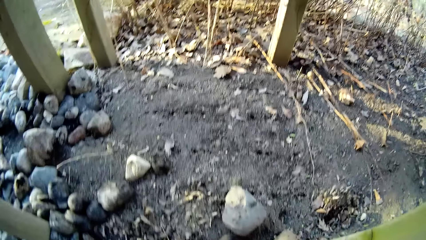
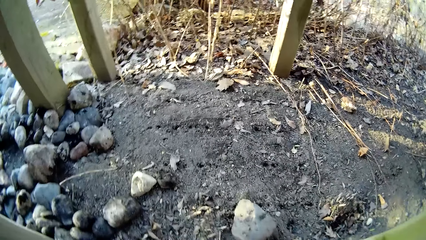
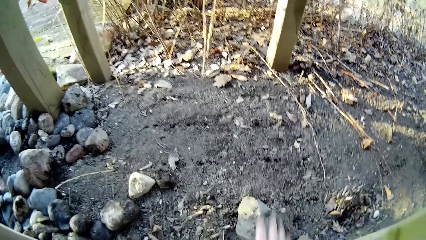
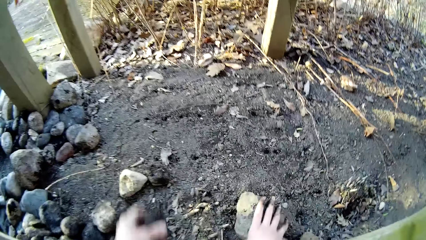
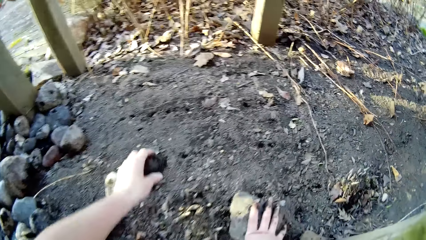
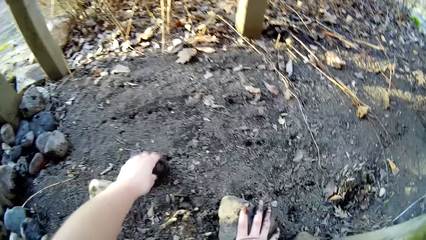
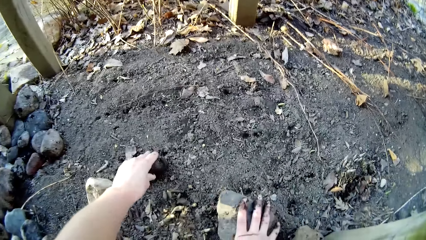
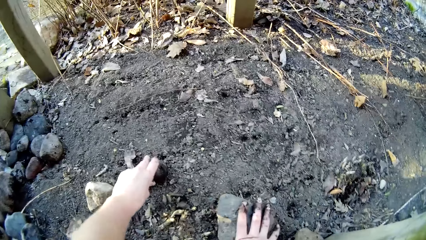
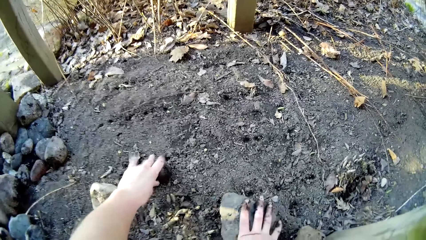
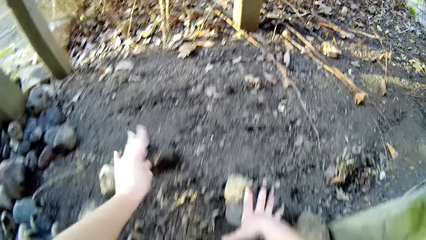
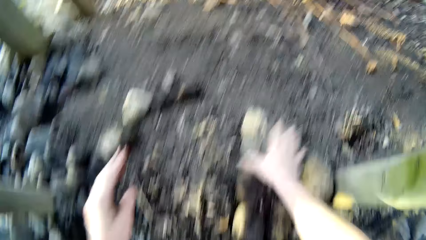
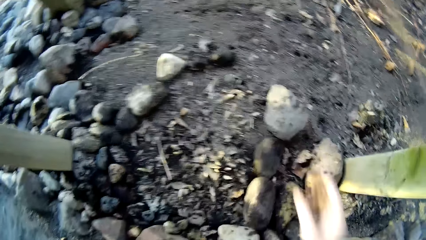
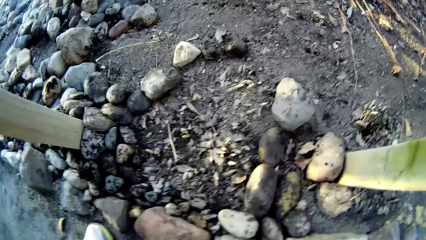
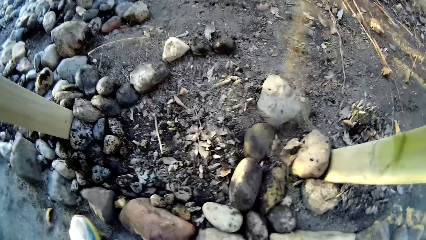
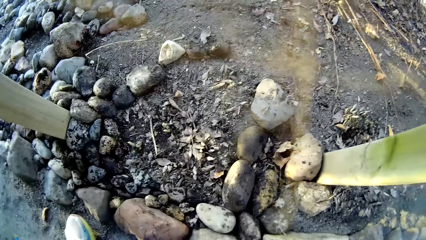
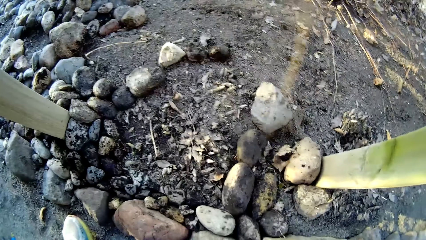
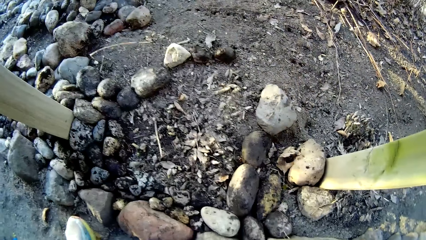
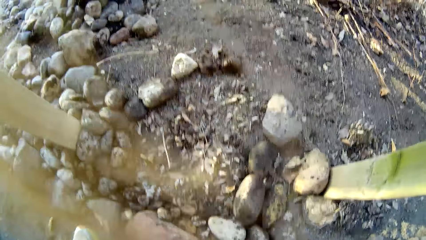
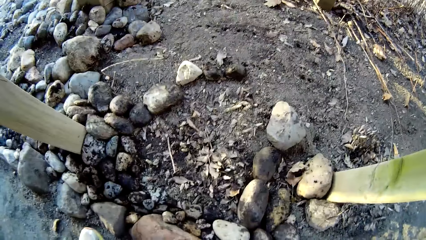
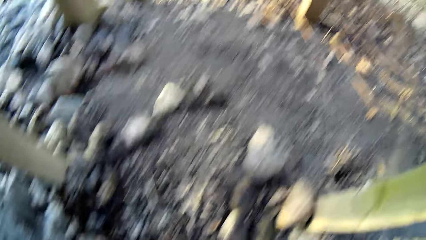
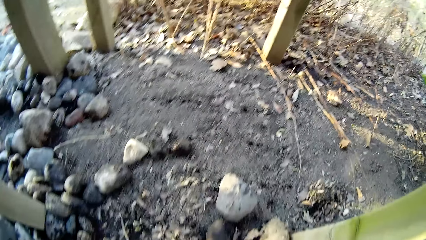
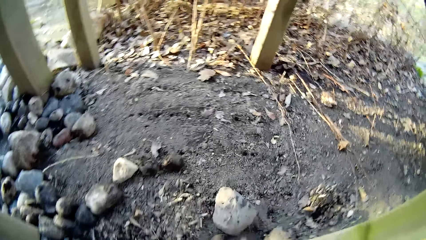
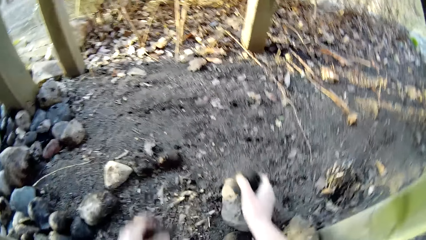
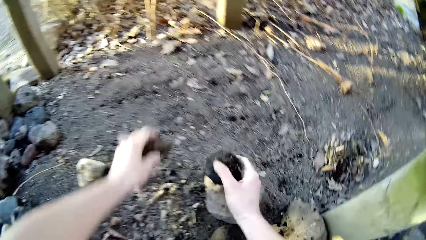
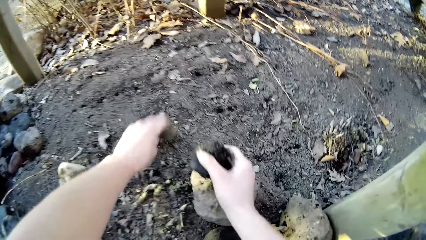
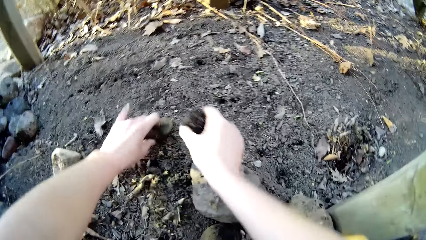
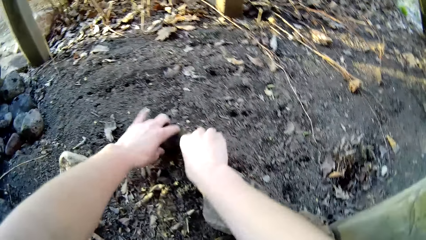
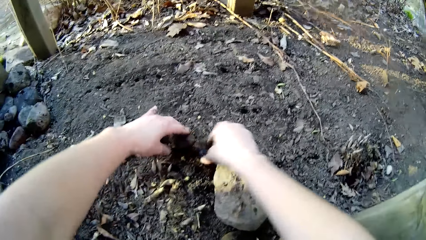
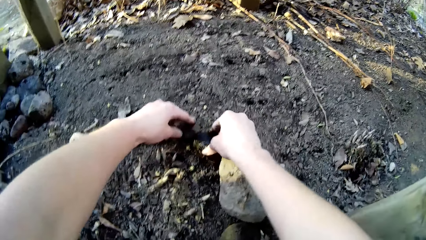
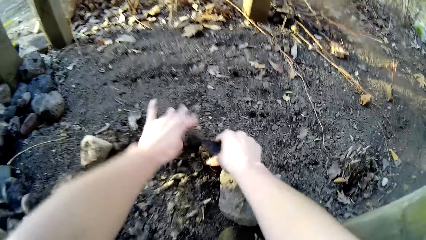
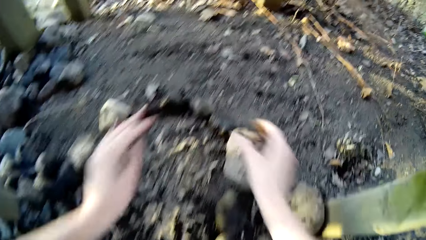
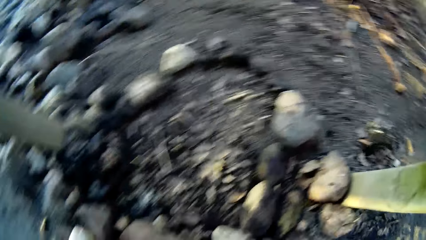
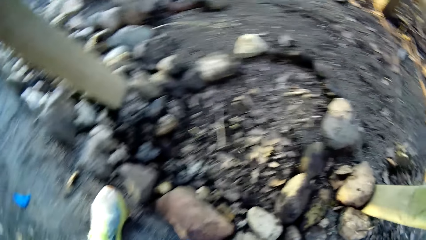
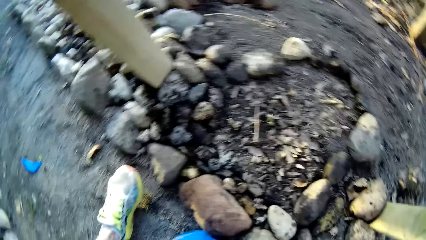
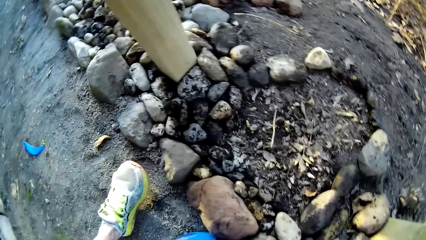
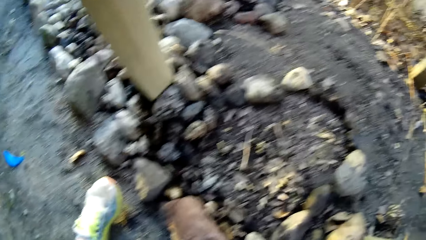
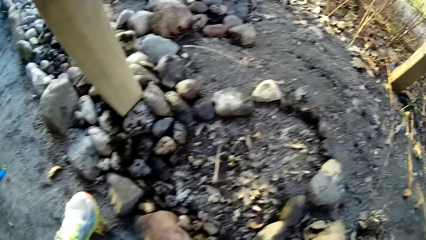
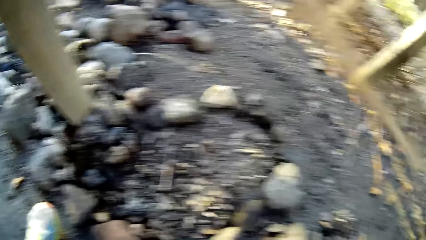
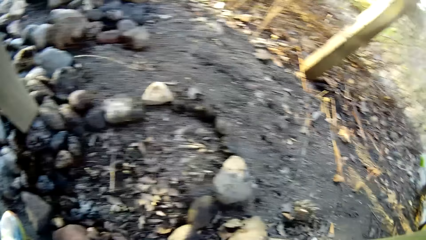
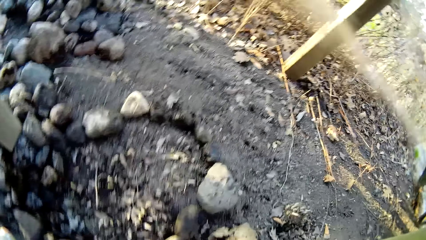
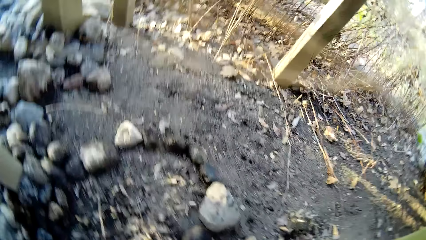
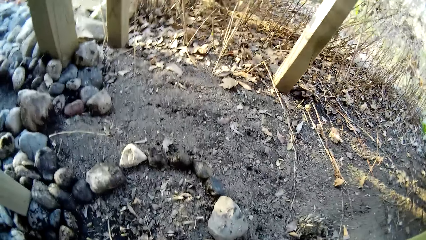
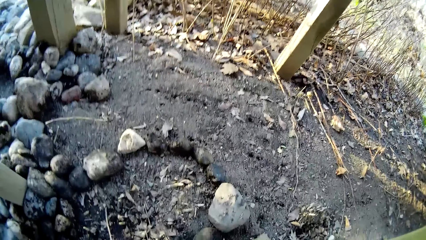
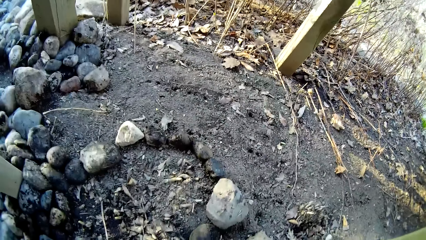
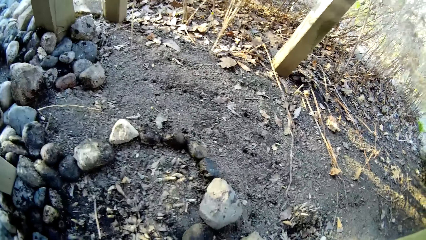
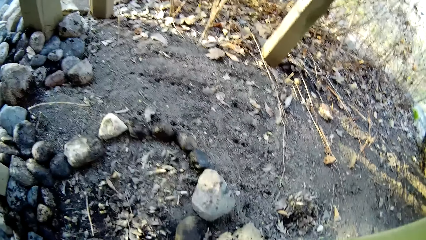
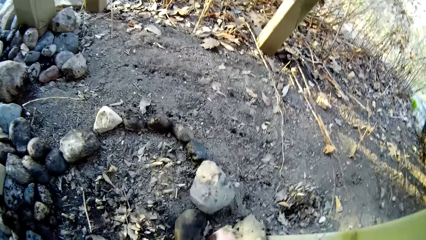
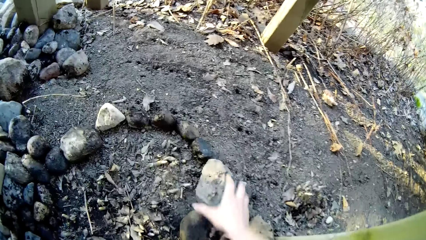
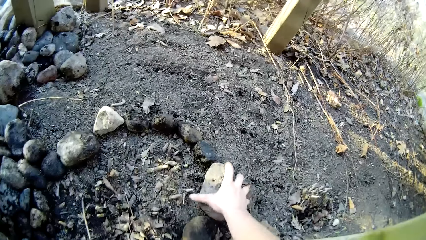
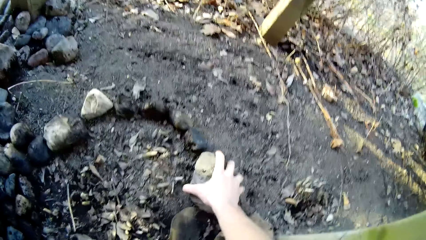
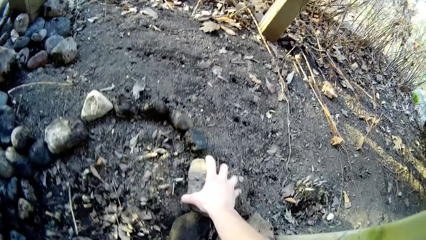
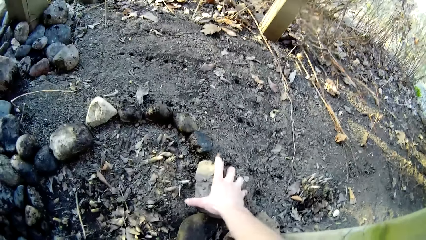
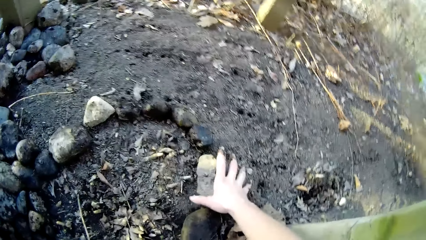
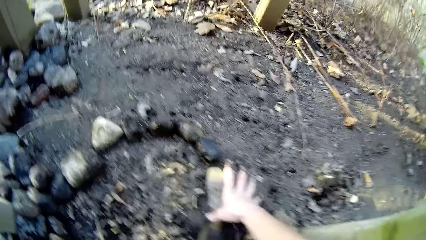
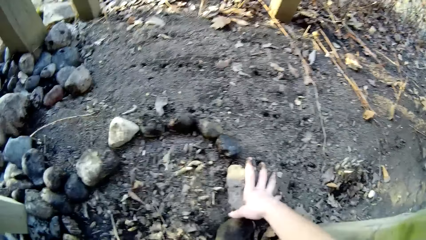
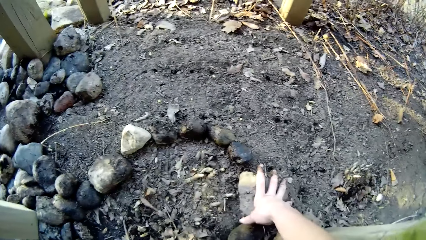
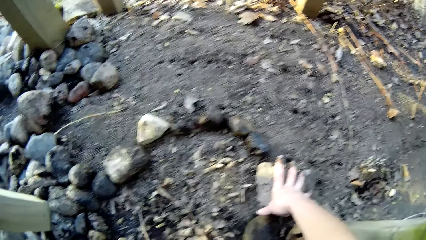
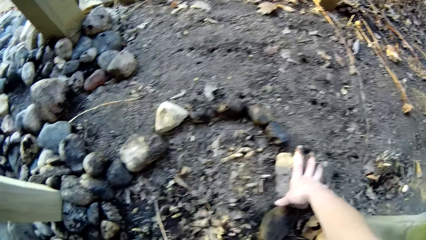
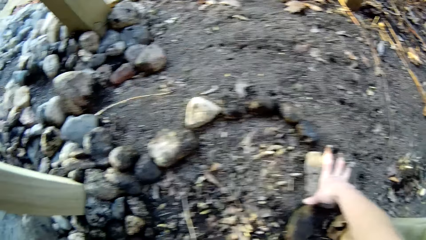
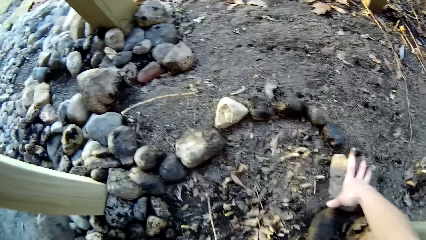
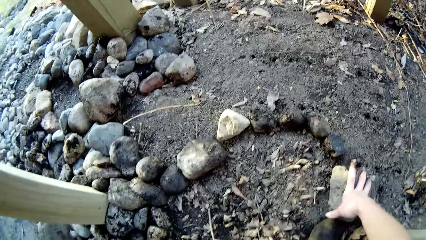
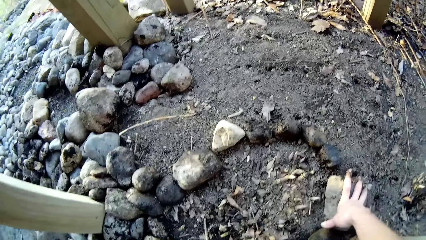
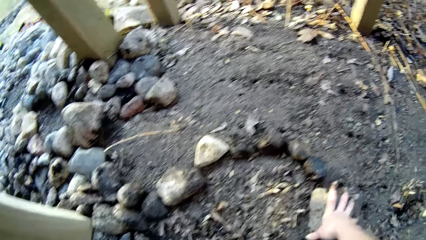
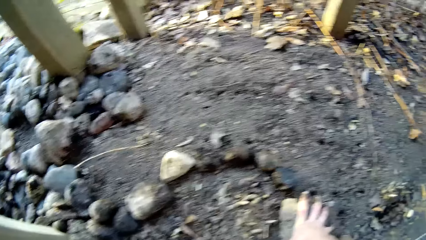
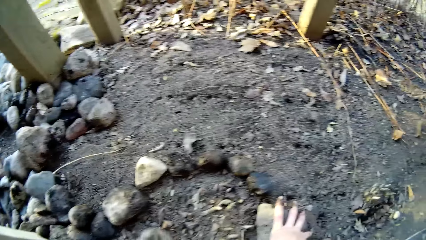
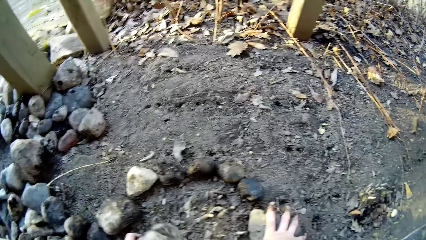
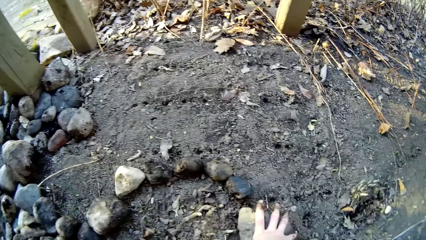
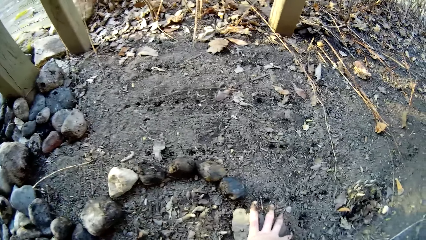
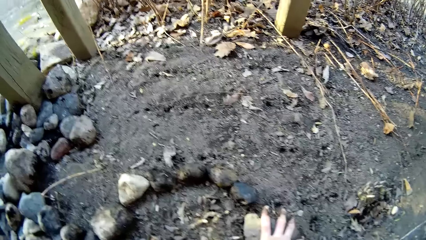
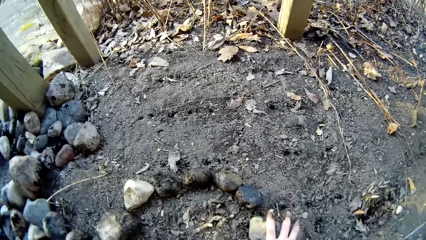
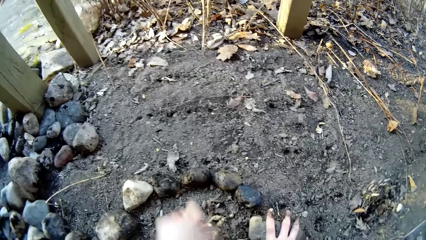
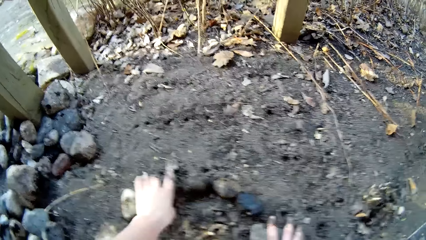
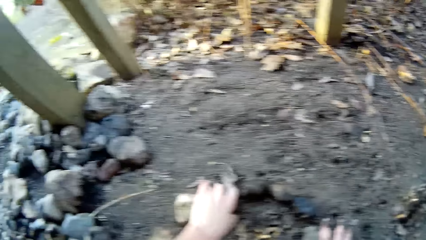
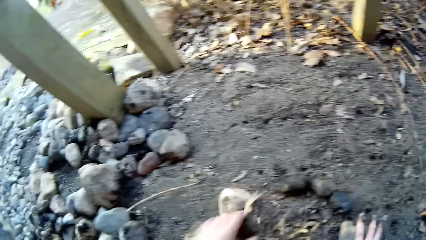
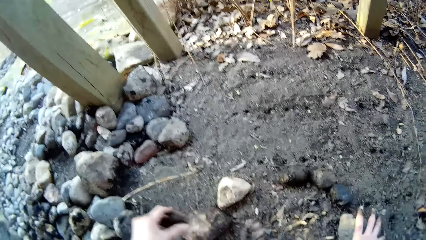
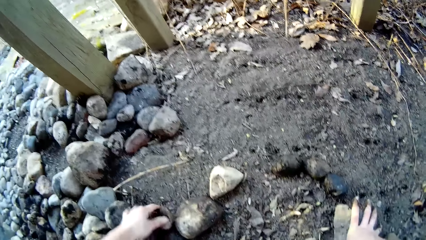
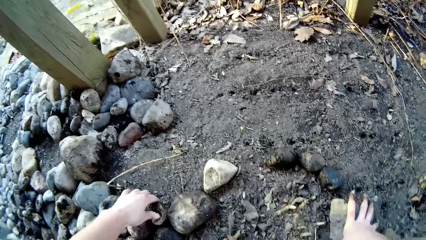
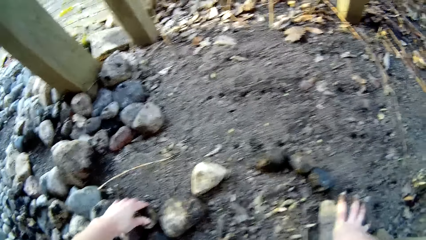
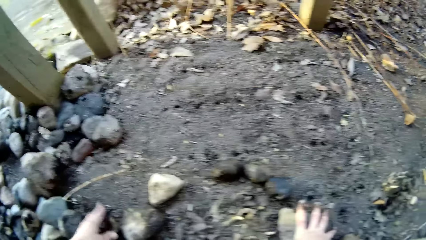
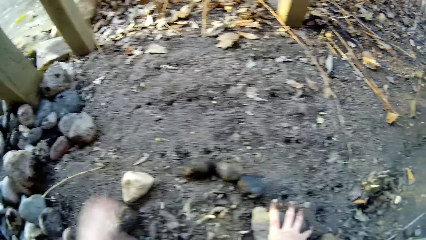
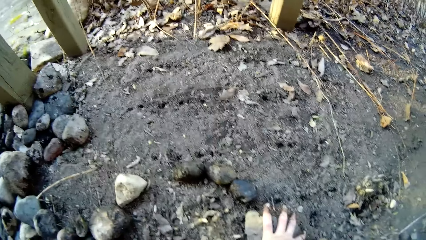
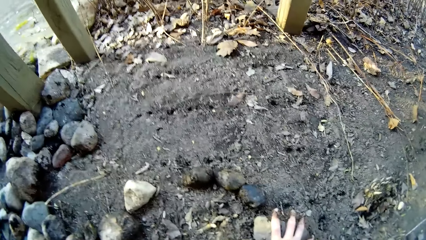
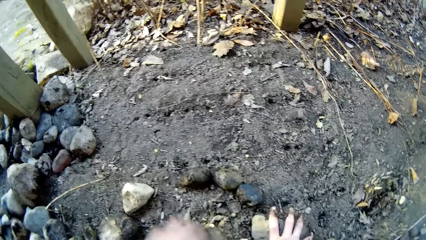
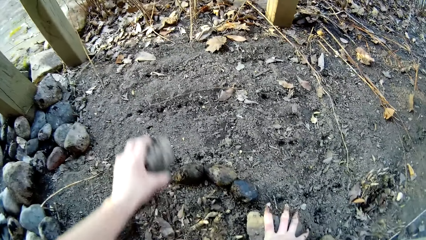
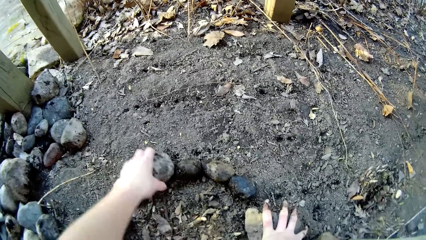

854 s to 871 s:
The camera wearer places her right hand on a stone on the ground. She places a stone on the ground with her left hand. She removes her right hand from the stone on the ground. She places two stones with her two hands on the ground. She adjusts the two stones on the ground with both hands. She adjusts a big stone on the ground with her right hand. She moves a stone from the ground with her left hand.
